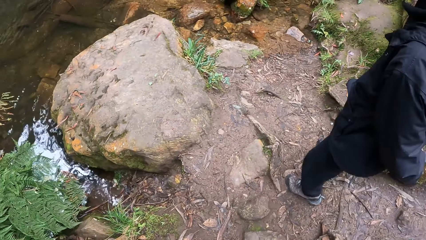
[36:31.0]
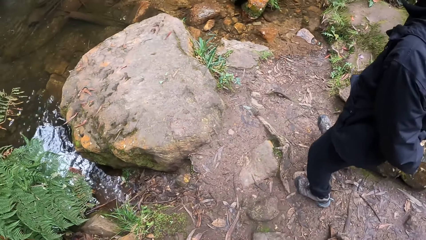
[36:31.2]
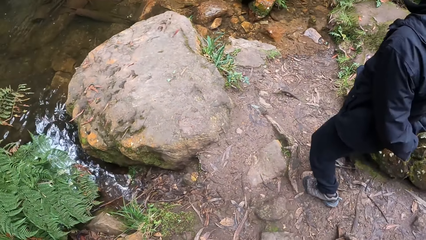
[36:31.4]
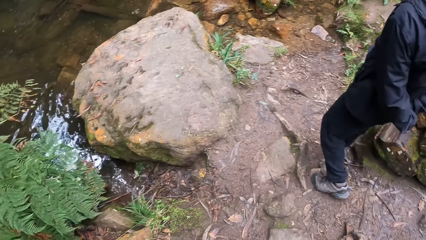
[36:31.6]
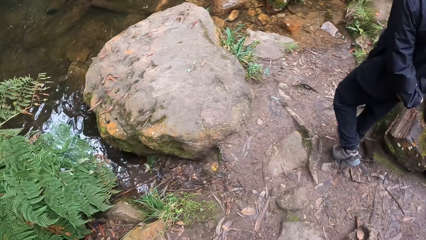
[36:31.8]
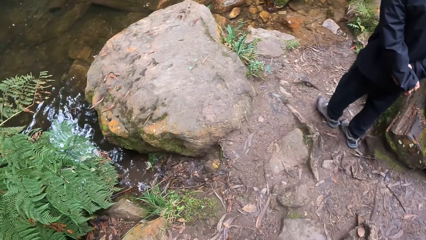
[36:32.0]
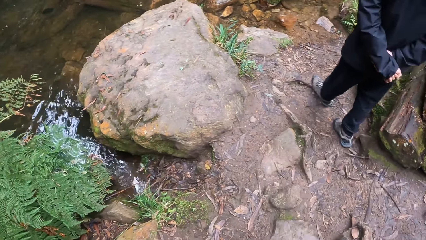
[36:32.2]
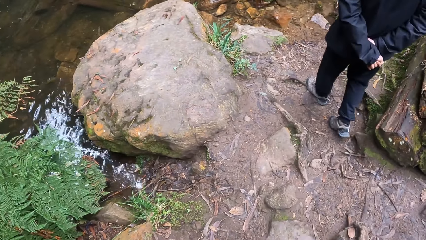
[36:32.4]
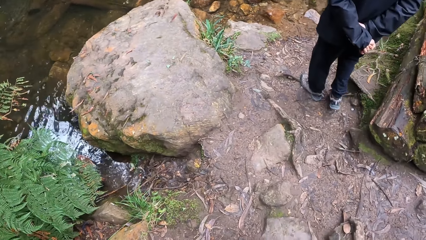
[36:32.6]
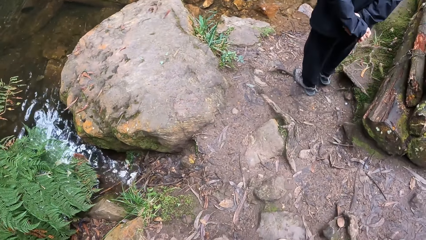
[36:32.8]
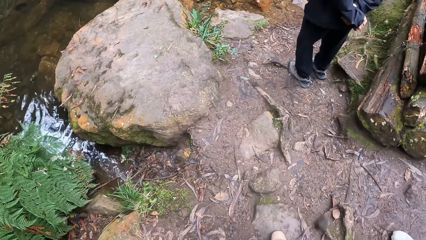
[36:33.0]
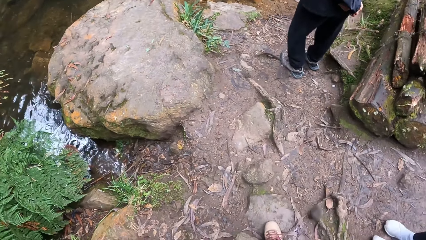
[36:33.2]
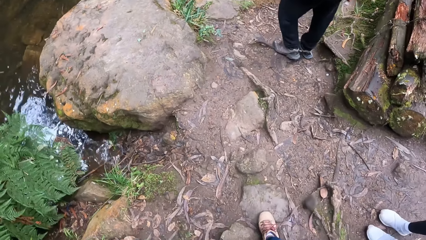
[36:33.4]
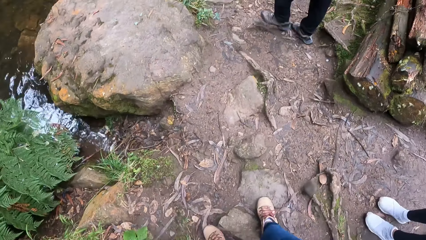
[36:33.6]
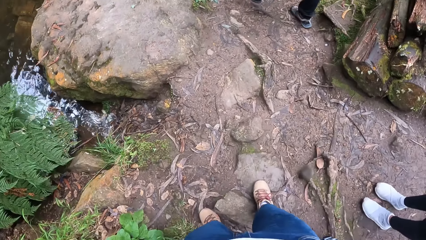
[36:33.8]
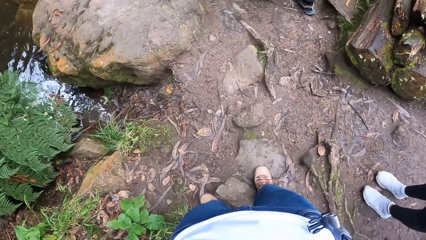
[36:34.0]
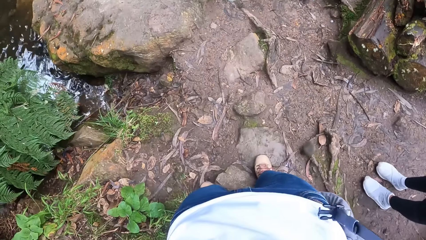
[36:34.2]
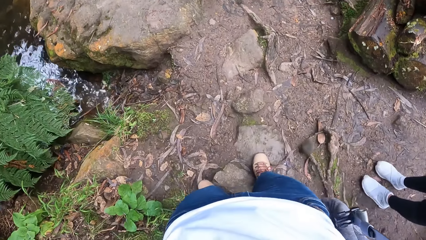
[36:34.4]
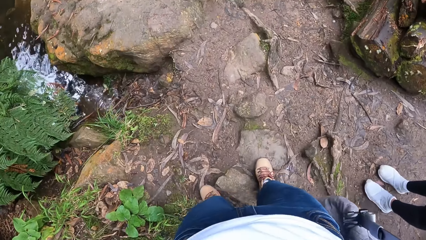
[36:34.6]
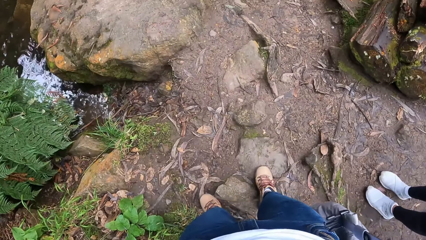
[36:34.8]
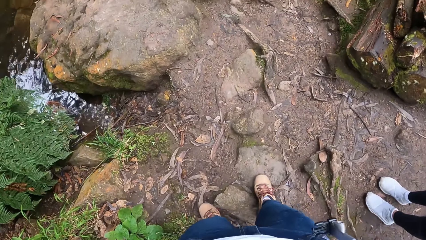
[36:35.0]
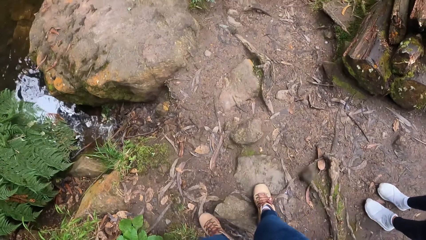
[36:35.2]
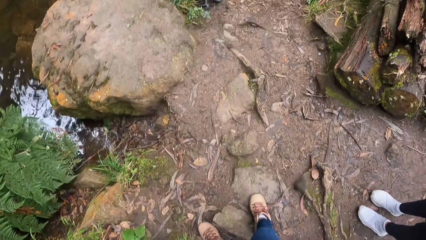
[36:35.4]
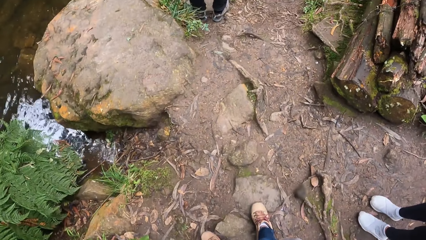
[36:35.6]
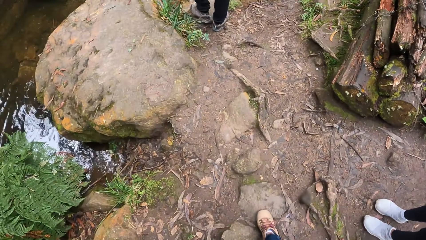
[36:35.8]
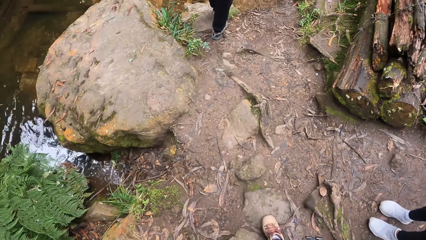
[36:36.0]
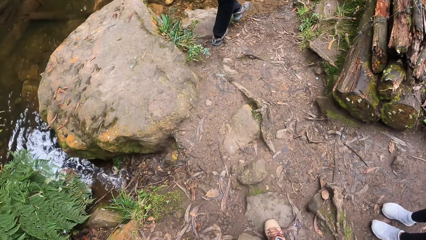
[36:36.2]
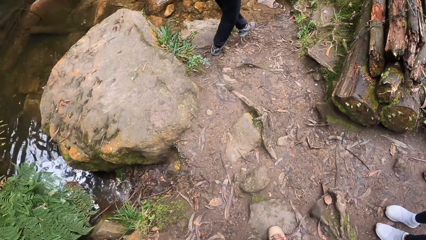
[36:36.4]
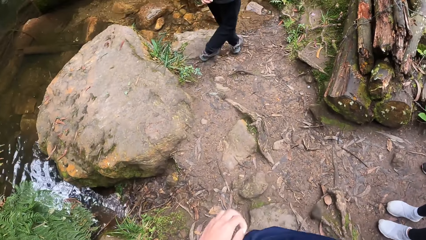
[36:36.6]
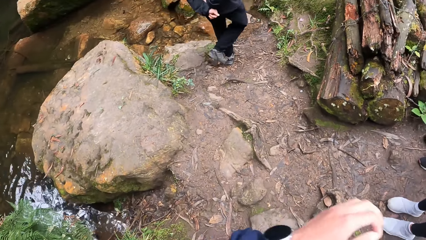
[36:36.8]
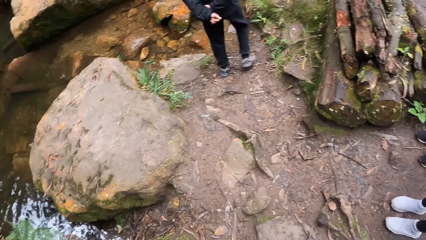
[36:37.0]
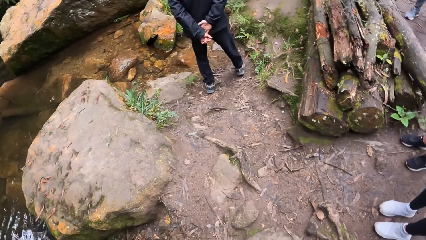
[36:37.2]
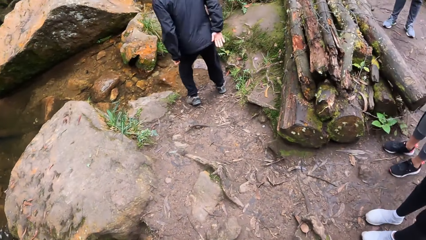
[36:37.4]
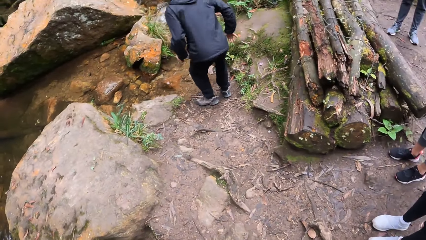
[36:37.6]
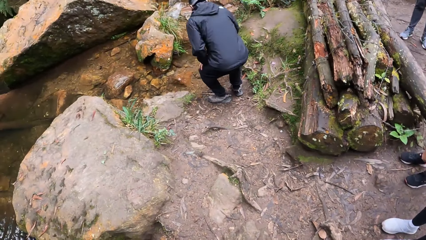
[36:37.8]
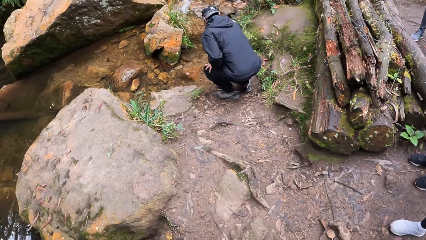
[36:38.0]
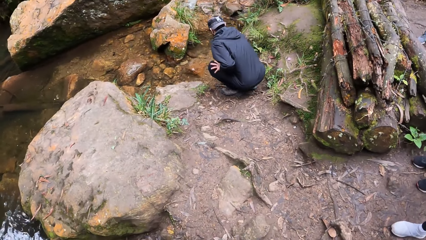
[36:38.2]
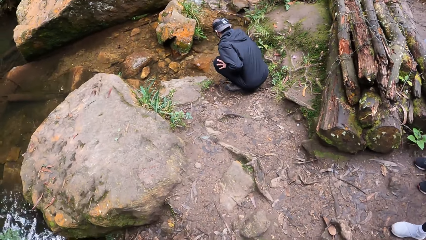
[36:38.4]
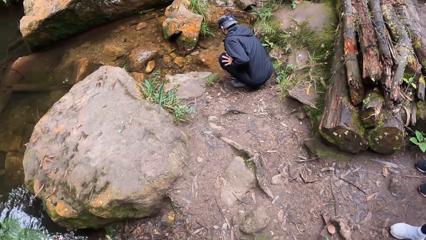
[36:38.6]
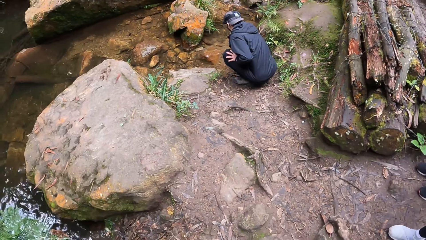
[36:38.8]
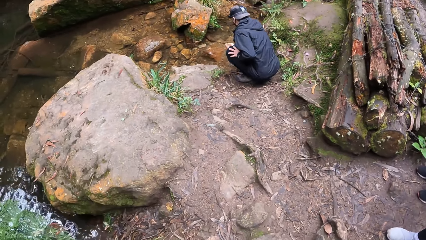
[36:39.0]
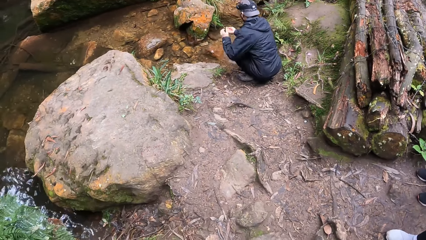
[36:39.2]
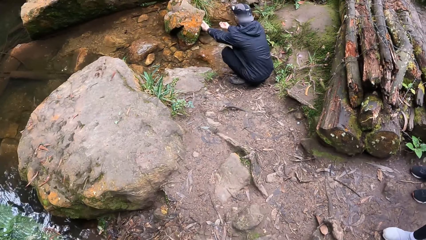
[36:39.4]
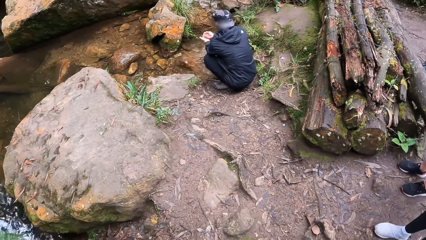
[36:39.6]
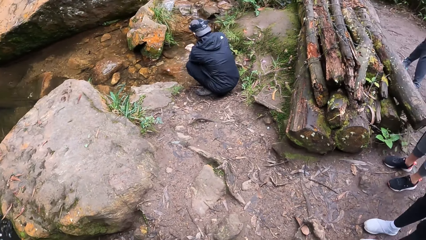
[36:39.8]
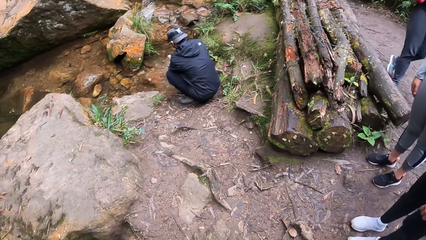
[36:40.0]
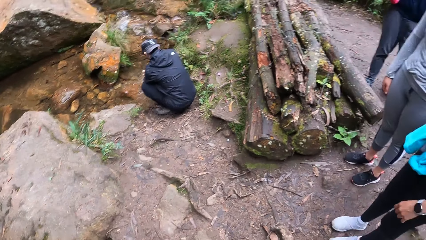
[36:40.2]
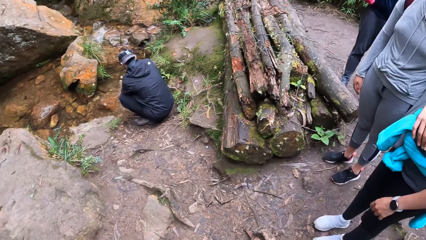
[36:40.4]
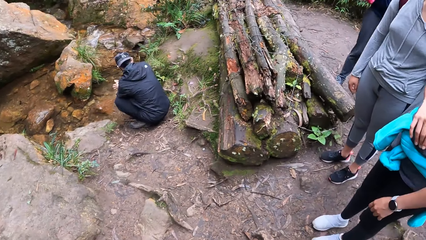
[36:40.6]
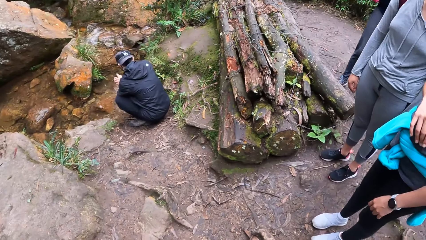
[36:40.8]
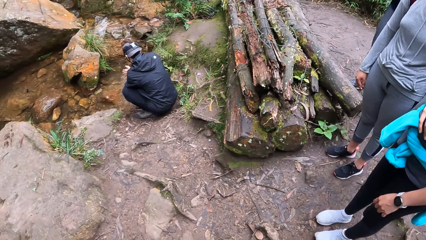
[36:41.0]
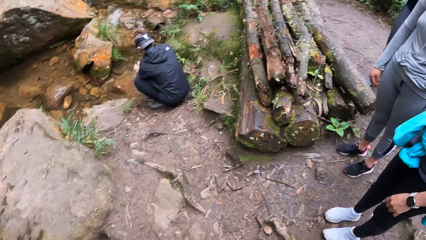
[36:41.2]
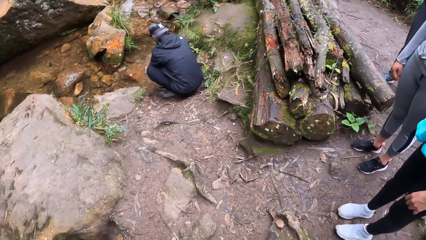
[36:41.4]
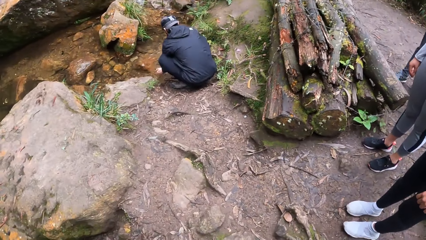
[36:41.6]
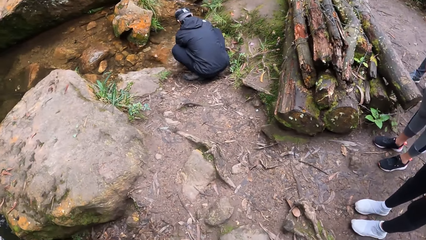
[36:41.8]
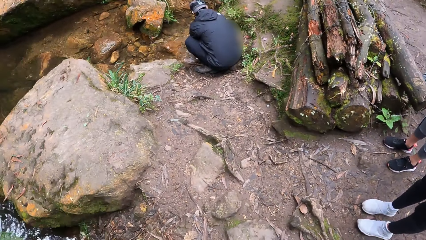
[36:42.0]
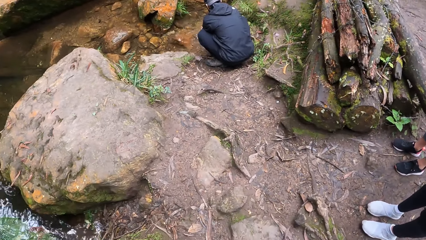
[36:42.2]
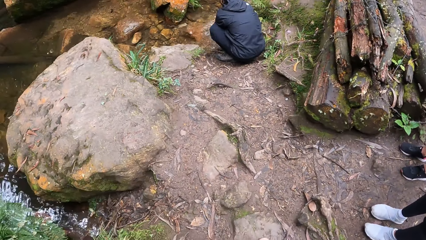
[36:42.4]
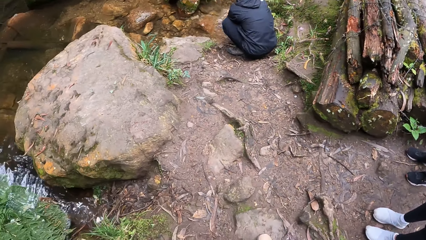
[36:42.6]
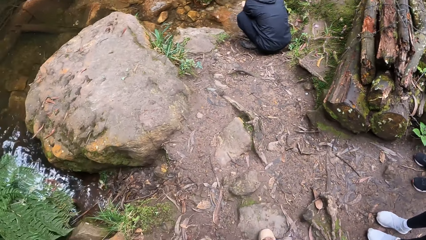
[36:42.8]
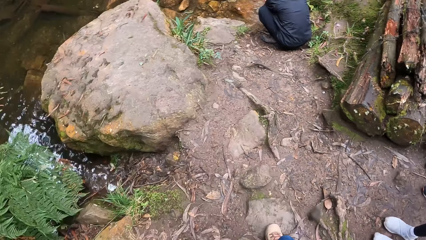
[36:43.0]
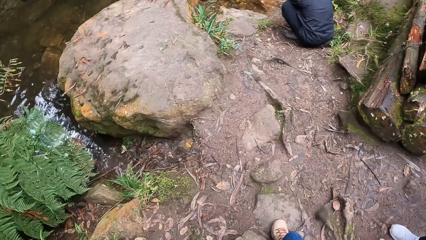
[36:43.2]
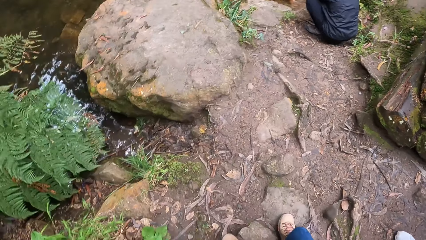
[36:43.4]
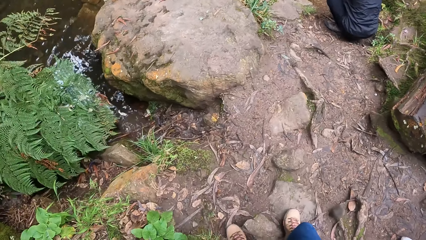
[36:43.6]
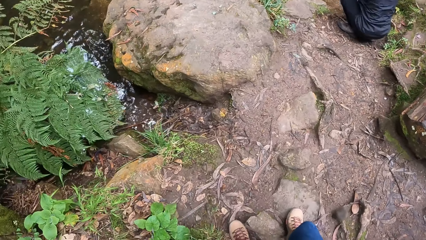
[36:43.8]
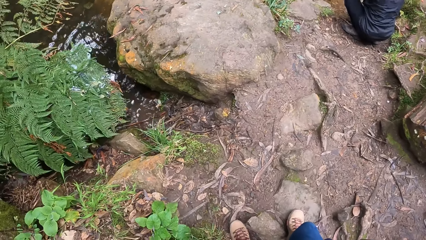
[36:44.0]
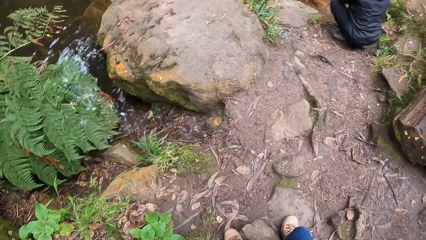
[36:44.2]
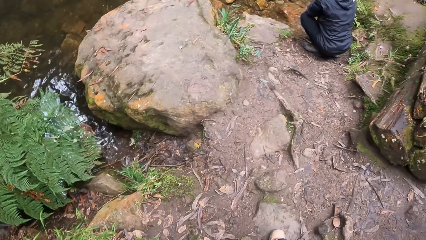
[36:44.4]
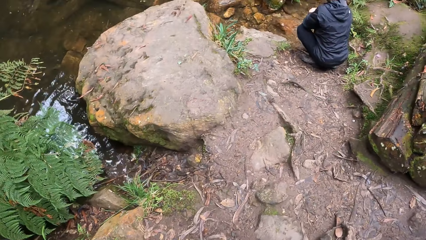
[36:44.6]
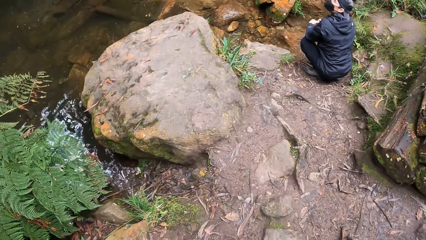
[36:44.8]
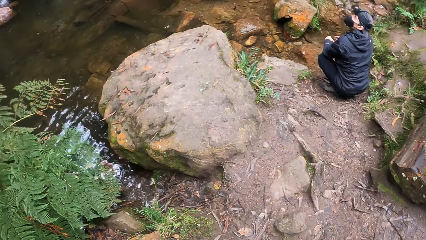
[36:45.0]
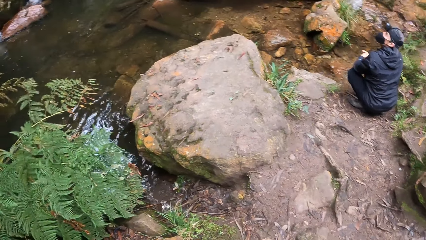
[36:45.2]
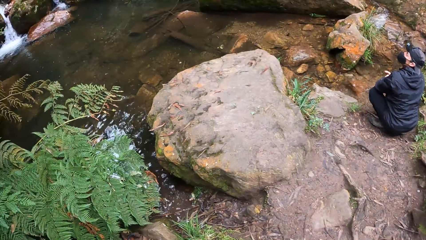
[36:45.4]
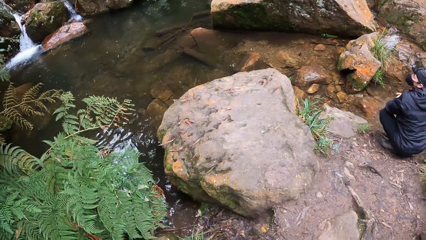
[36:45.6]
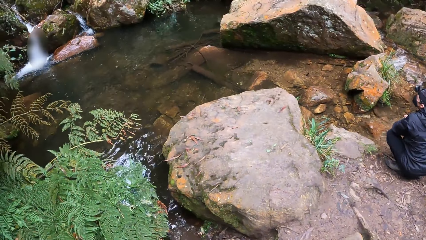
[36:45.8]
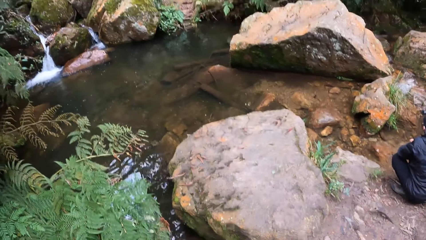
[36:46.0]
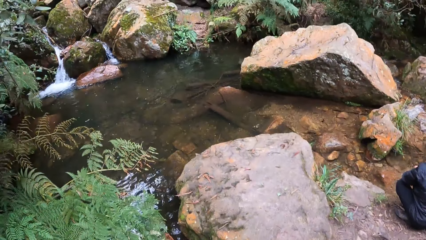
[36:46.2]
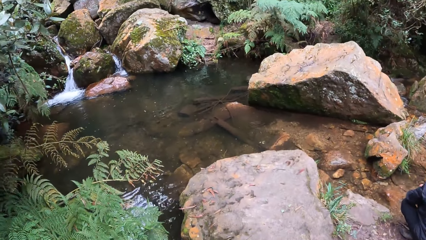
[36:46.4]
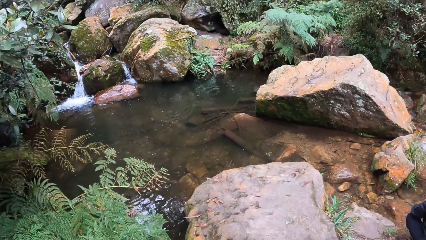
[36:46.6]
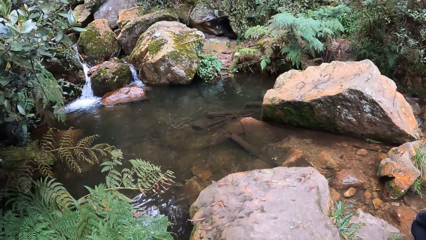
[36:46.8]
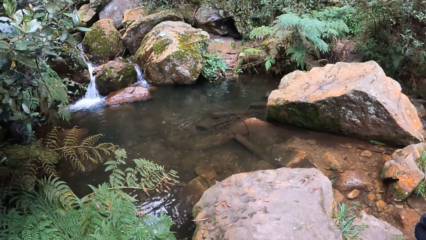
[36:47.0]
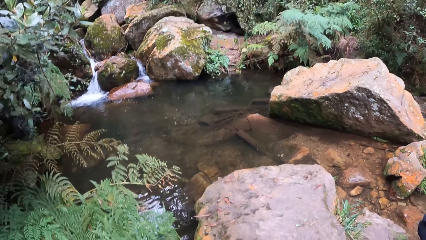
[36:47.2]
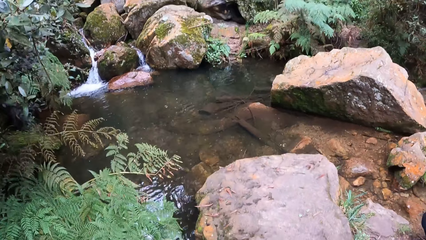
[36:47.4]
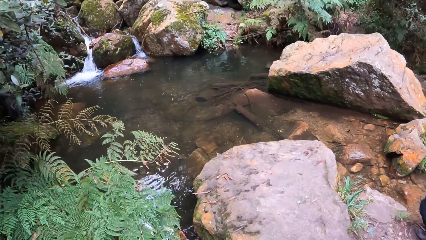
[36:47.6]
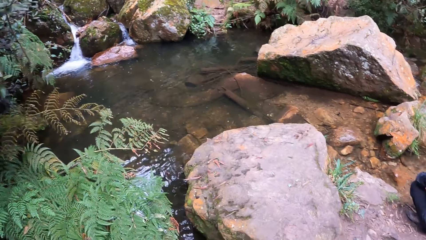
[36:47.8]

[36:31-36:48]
A man walks to the stream. The camera wearer looks around the stream. The man bends down by the stream. The man scoops water from the stream with his right hand and washes his hands. The camera wearer looks around the ground.
